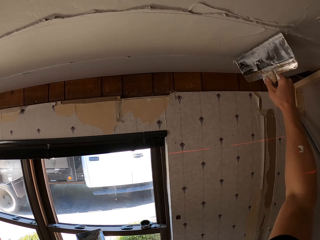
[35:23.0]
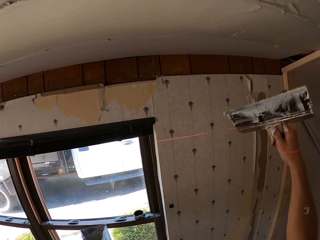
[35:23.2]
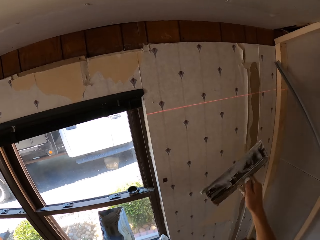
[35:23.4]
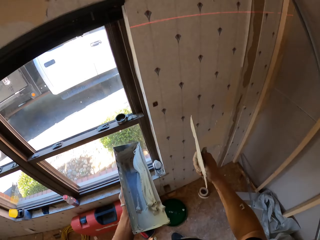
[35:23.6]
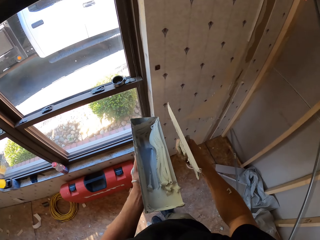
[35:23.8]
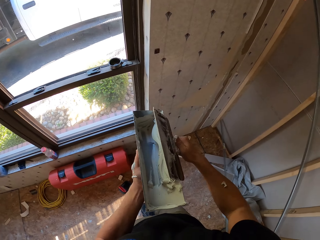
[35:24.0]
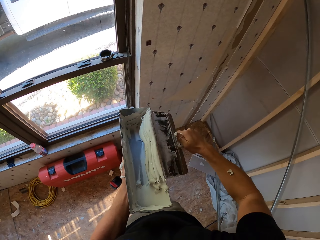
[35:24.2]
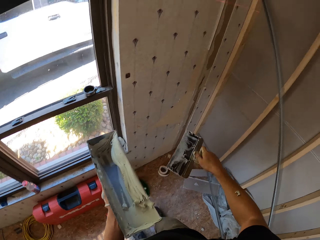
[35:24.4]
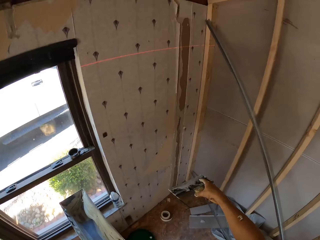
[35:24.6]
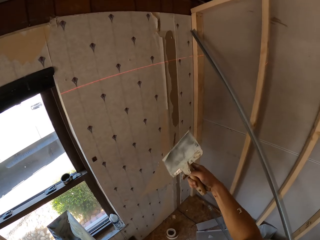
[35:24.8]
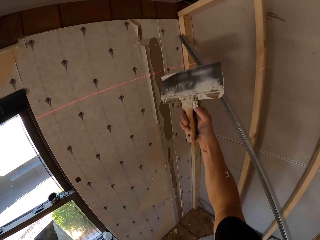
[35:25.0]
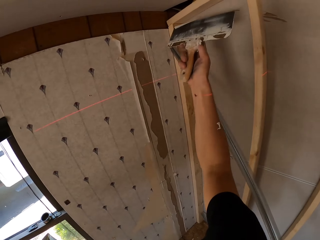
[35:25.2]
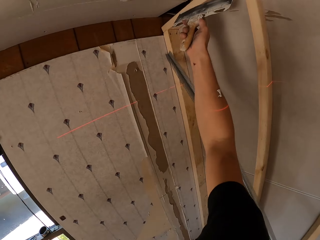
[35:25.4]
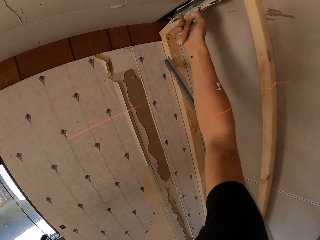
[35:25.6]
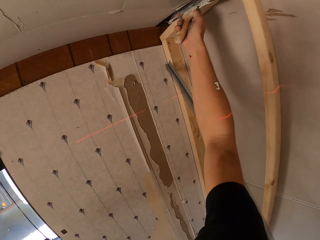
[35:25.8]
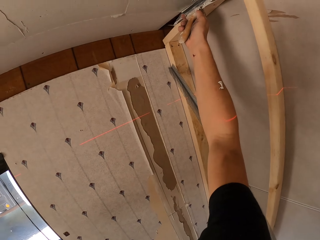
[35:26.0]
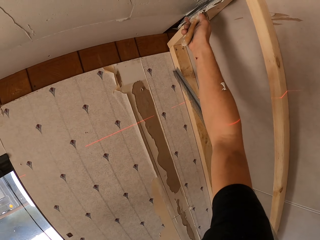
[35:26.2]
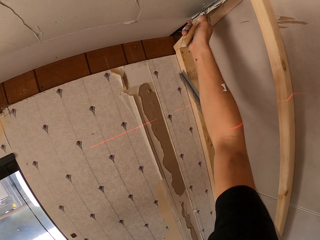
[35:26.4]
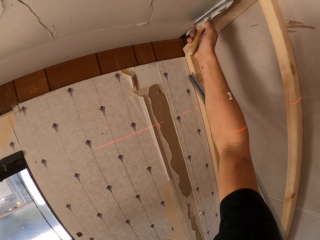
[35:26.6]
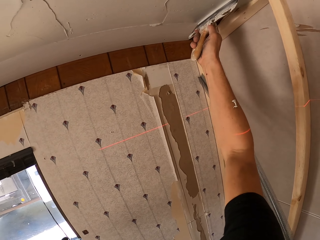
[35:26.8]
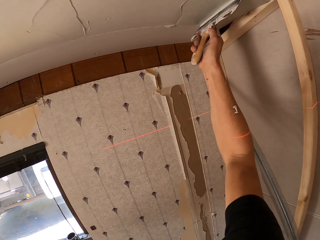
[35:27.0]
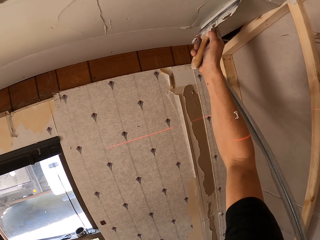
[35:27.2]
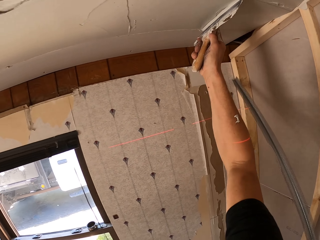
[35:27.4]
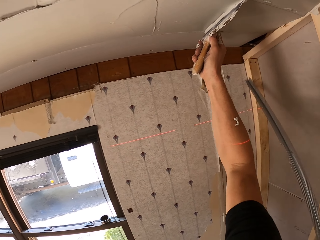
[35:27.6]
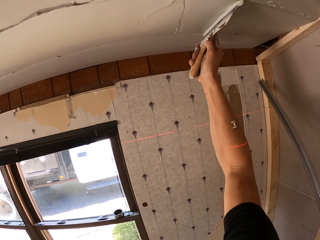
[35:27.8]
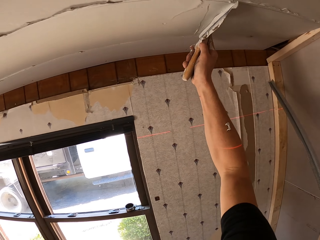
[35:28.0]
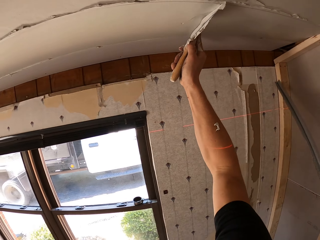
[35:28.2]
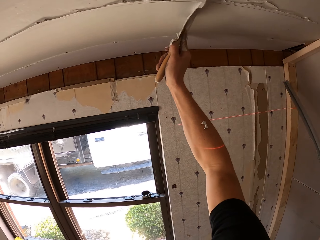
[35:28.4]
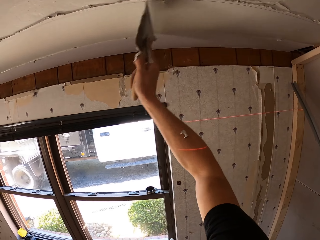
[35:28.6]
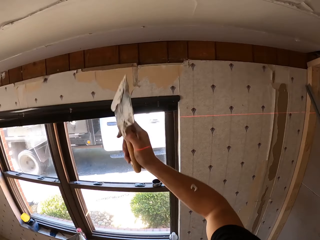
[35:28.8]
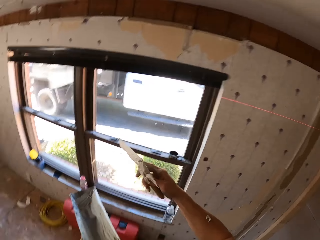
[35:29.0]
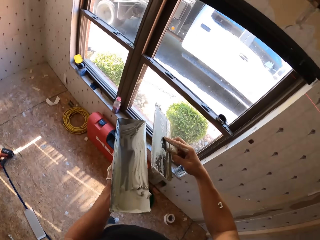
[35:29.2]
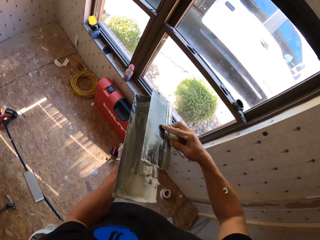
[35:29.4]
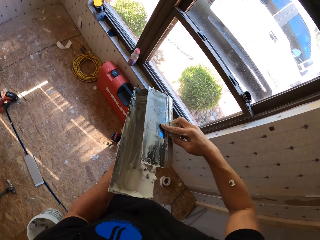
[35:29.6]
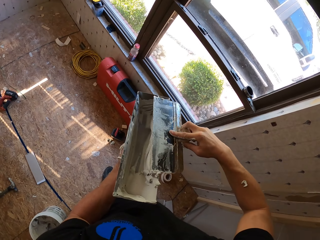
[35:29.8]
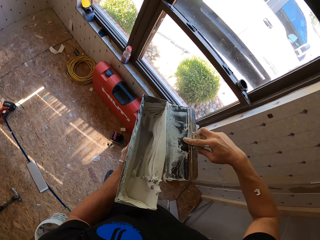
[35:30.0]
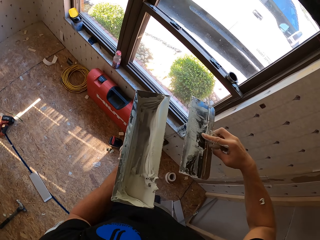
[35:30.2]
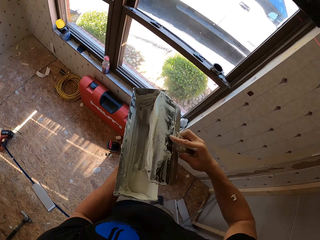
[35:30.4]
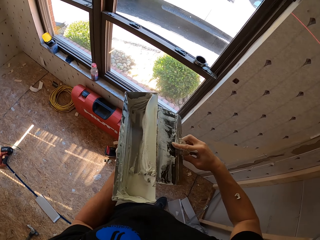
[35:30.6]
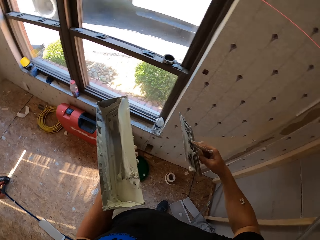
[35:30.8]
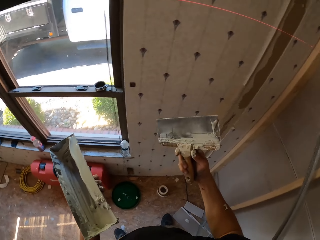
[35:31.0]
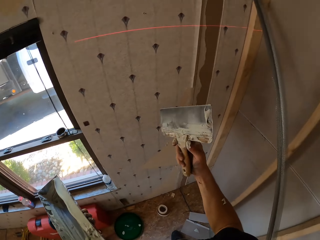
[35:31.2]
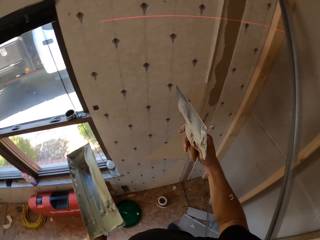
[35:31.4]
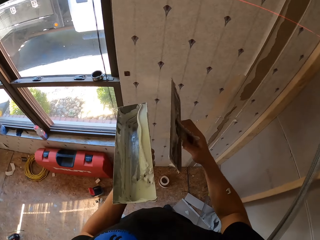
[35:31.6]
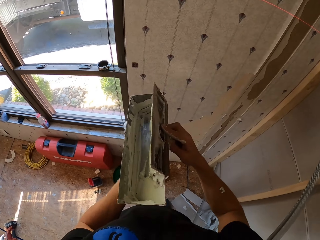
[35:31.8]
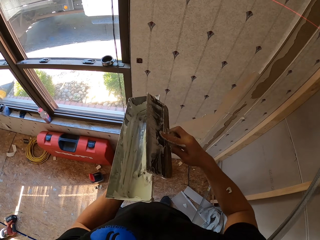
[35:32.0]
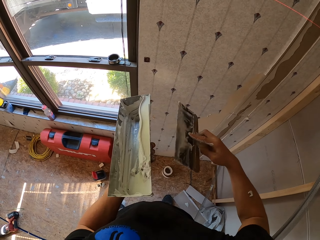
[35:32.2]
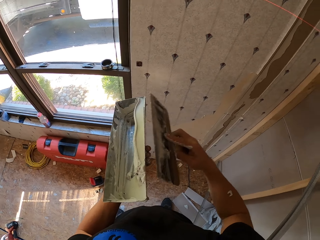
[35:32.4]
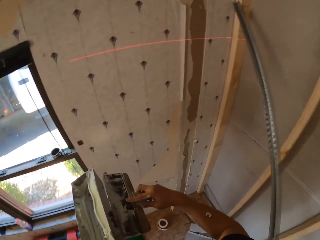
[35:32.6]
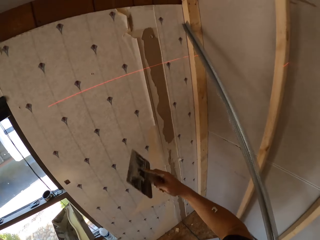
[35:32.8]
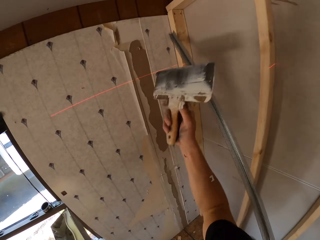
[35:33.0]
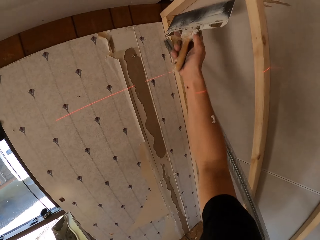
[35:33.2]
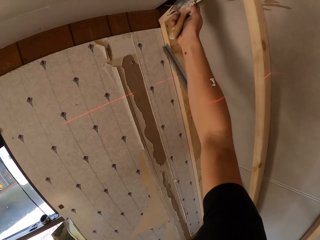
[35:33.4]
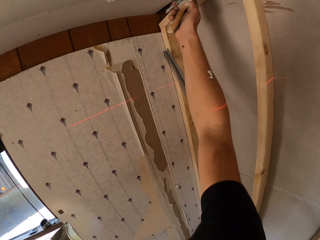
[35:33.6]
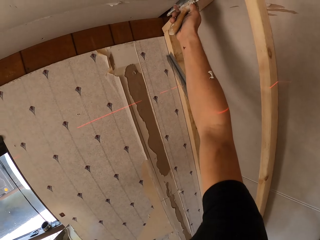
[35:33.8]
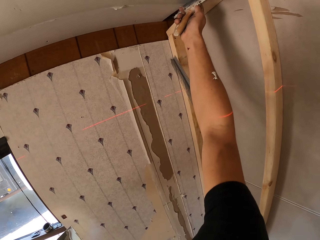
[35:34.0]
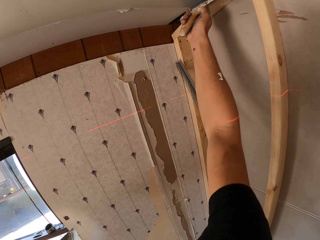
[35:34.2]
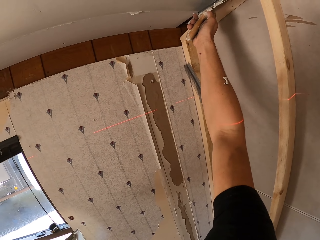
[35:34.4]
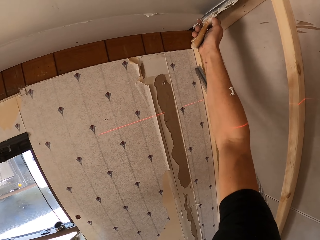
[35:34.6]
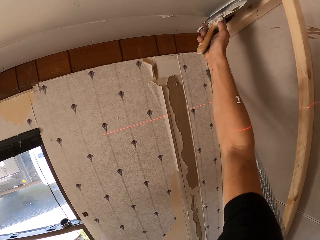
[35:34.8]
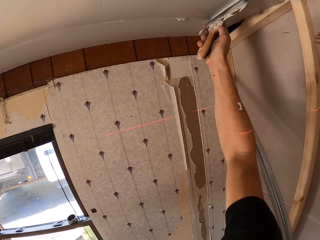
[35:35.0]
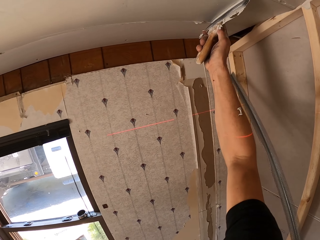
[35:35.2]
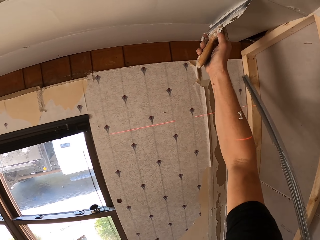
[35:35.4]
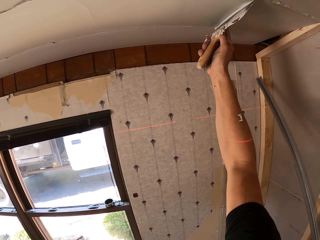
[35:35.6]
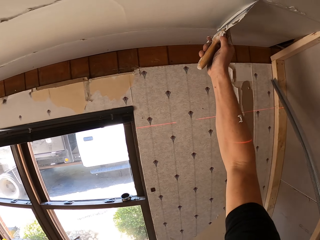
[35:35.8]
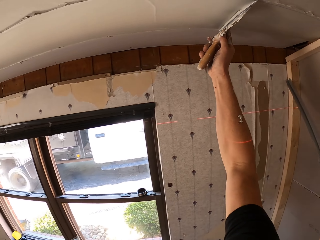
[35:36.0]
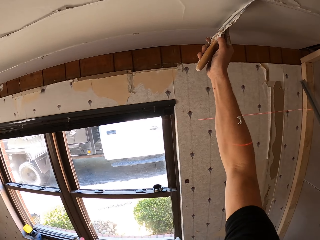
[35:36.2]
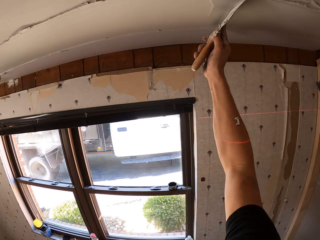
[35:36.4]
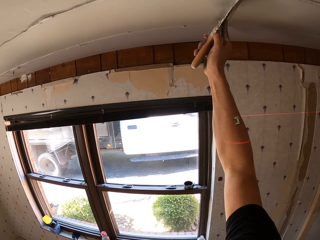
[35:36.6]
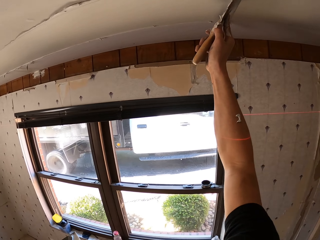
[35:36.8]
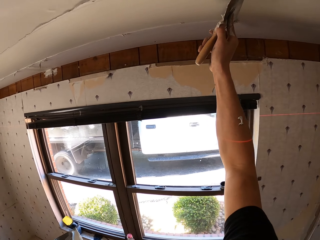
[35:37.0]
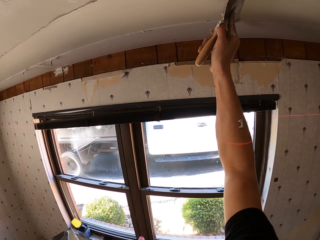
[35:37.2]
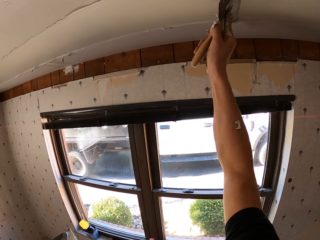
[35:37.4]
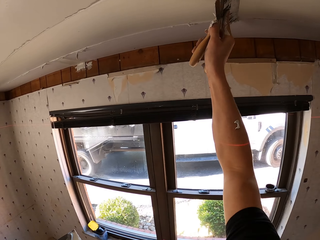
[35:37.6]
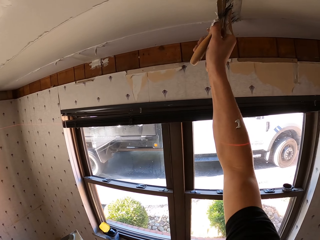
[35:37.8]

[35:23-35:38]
The camera wearer adjusts the substance on the metallic item using a scraper. They remove excess paint. They adjust the substance on the ceiling using the scraper. They paint the ceiling. They put the substance in the metallic item using the scraper. They remove excess paint. They adjust the substance from the ceiling. They paint the ceiling.

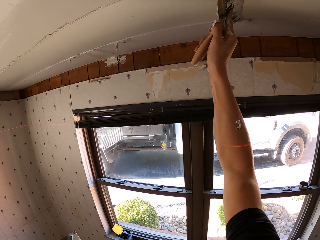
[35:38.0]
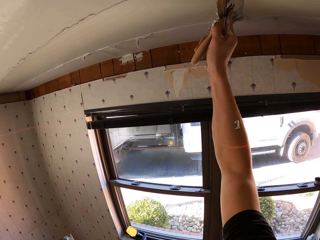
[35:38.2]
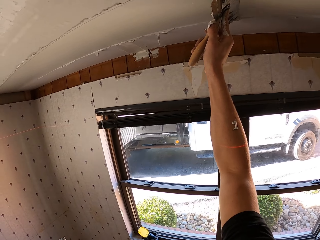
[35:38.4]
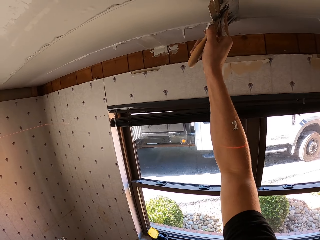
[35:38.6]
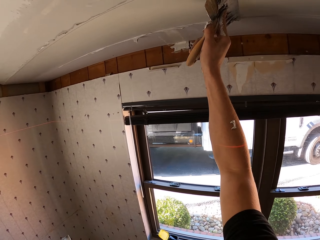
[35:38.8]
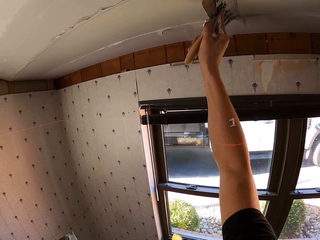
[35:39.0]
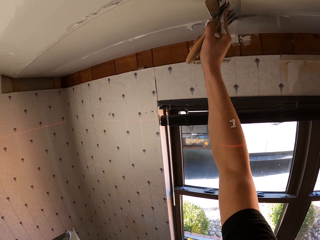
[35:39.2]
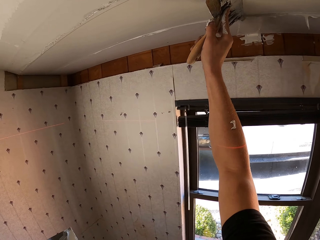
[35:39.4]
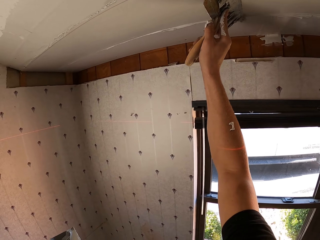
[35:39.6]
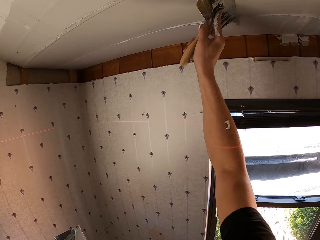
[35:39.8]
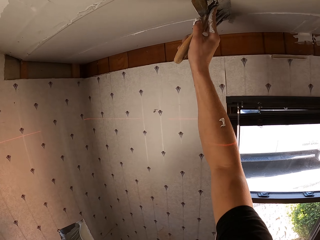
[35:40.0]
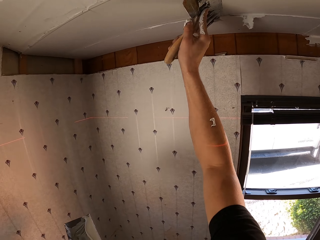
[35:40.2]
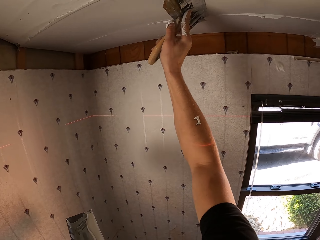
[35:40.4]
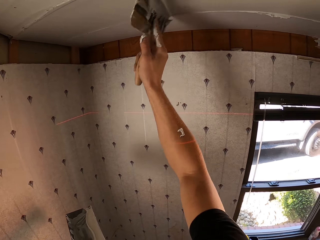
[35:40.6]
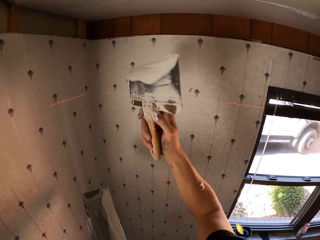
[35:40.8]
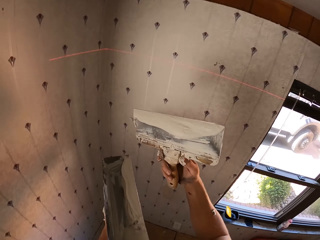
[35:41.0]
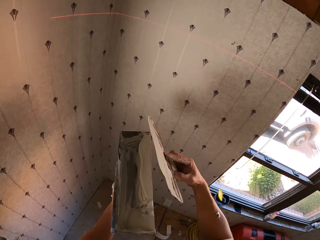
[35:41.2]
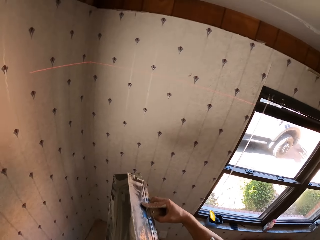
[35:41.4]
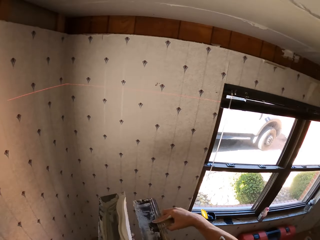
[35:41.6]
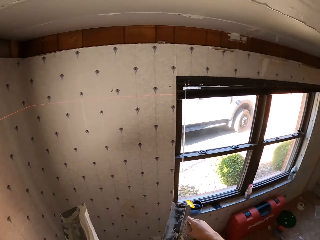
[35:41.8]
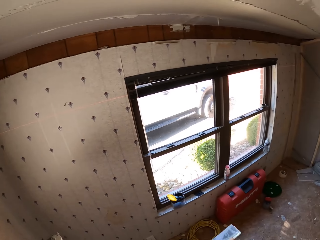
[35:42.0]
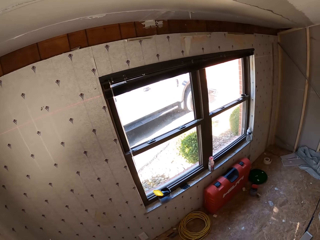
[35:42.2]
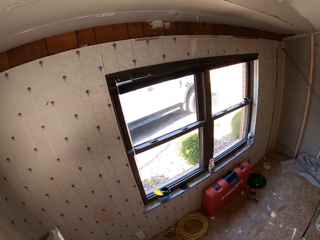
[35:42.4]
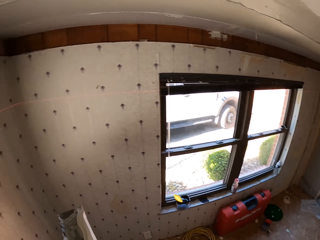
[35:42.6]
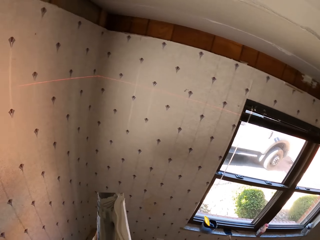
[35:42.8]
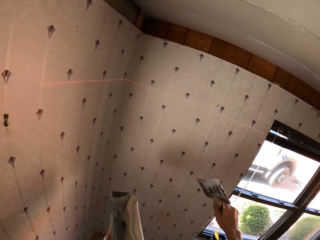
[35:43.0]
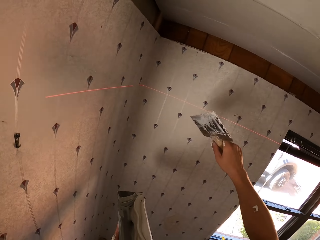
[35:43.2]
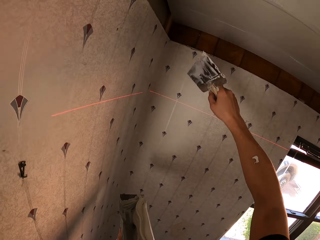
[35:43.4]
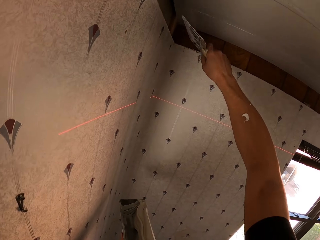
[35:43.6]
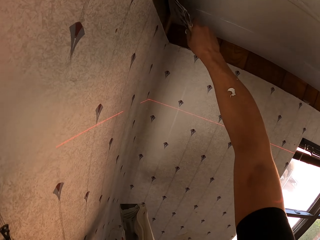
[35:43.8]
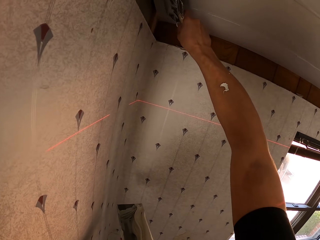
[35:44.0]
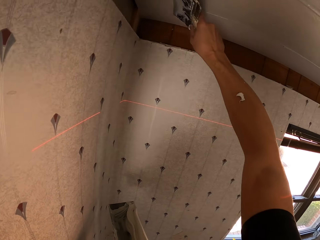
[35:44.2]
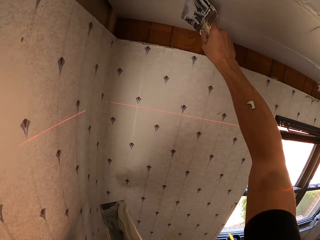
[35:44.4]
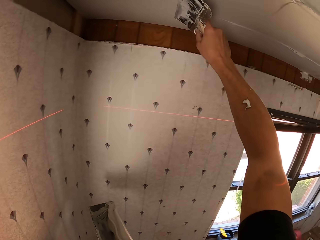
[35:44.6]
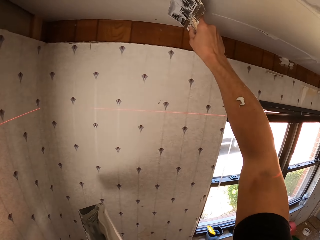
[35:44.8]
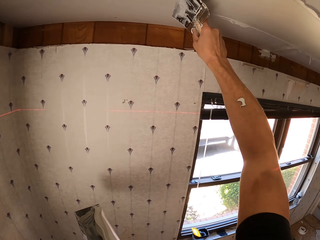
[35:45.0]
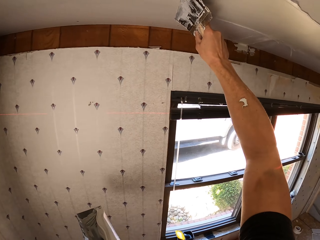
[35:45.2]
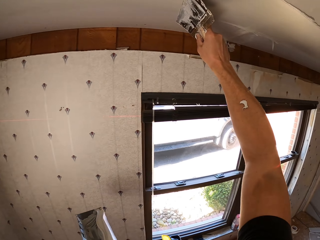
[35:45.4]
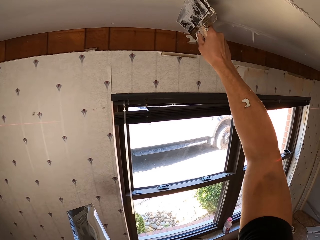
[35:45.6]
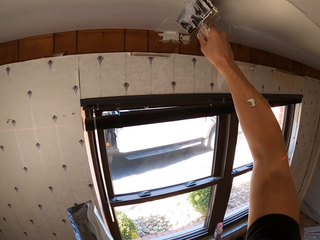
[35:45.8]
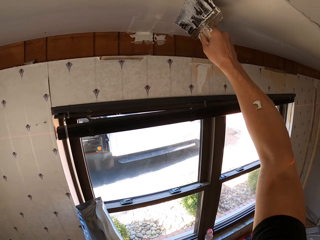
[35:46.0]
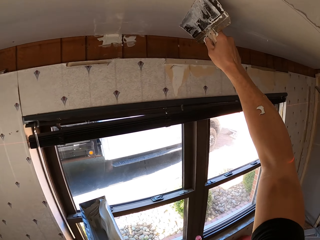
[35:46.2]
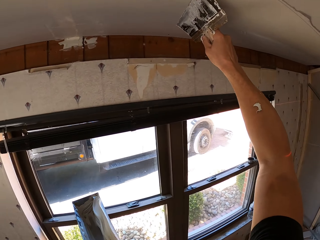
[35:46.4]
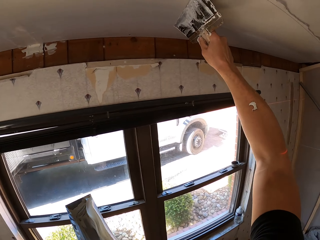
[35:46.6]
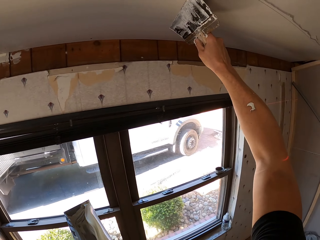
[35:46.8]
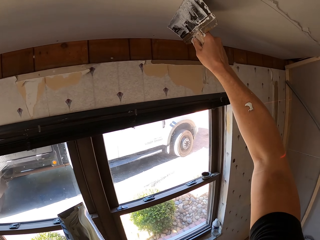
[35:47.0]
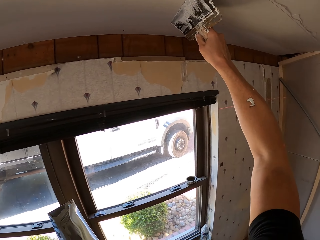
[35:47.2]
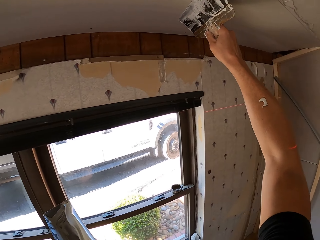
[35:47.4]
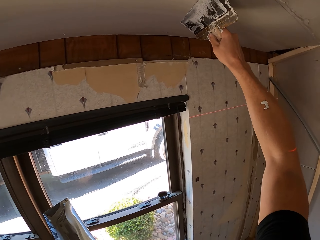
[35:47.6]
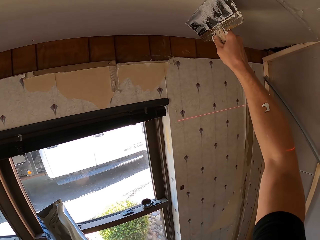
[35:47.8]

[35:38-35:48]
The camera wearer puts the substance in the metallic item using a scraper. They remove excess paint. They paint the ceiling. They adjust the substance from the ceiling using the scraper.
